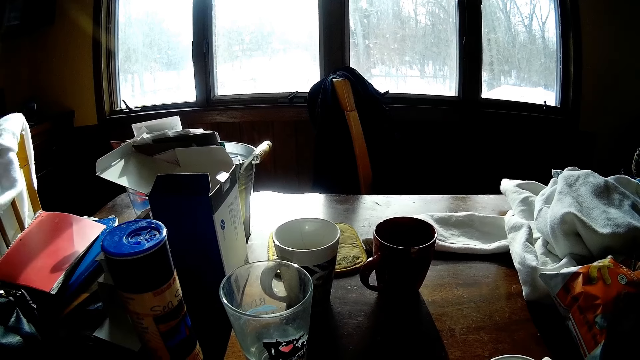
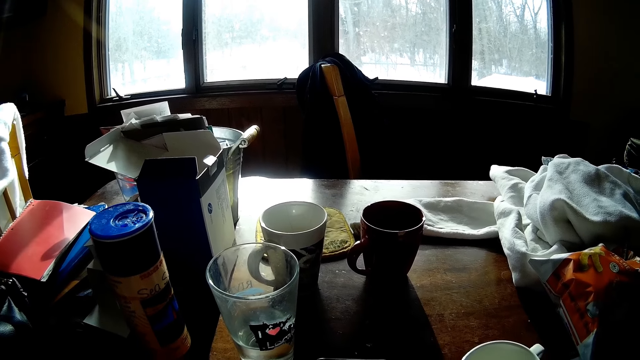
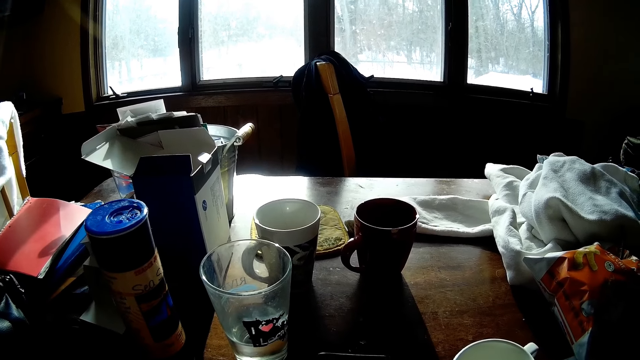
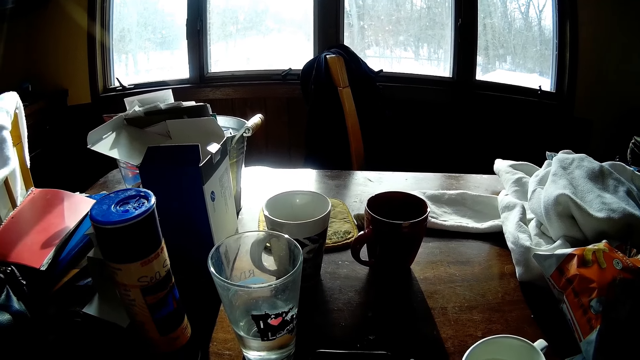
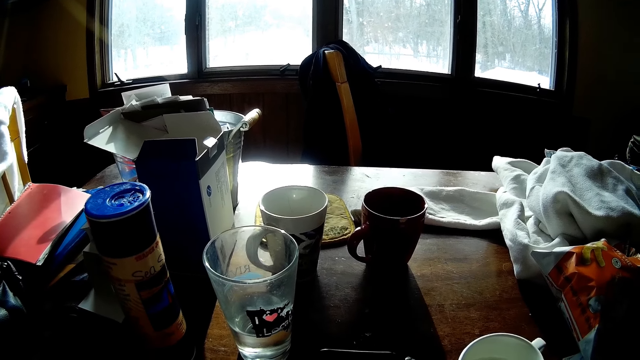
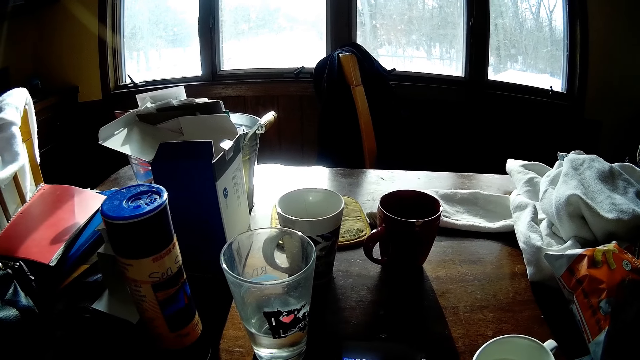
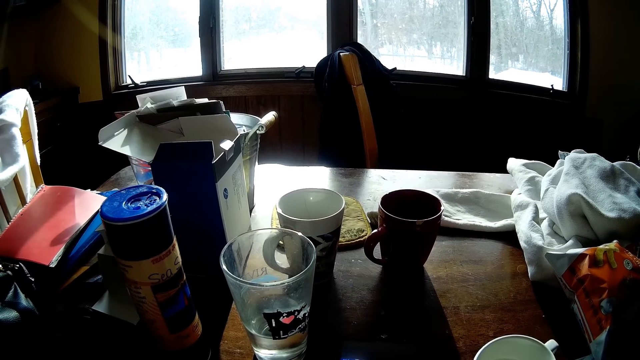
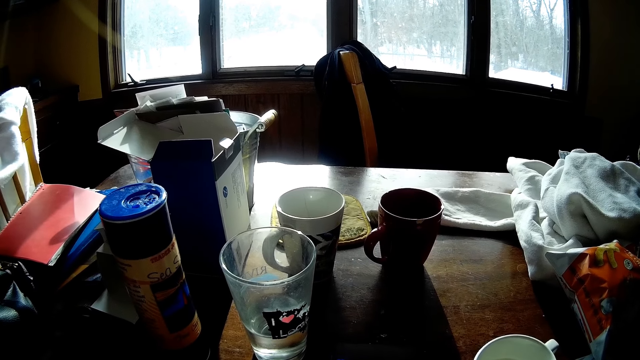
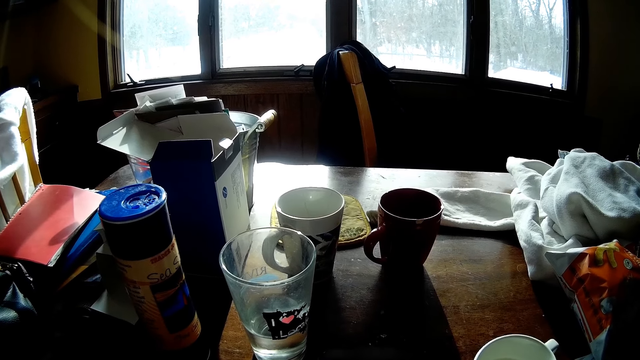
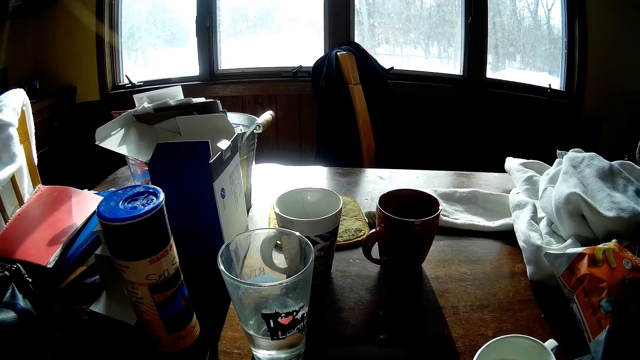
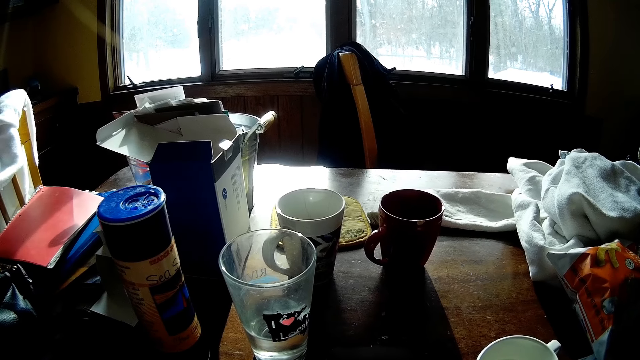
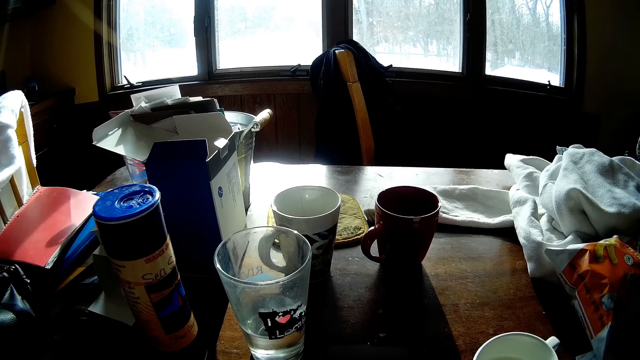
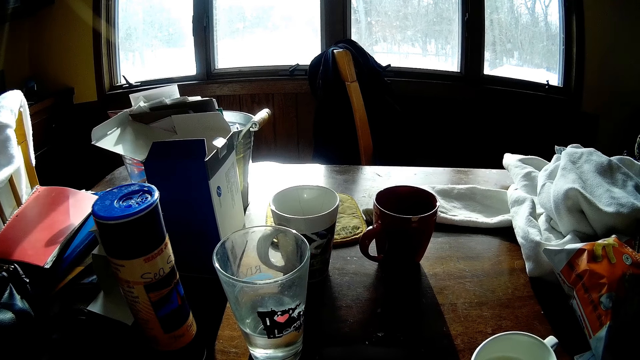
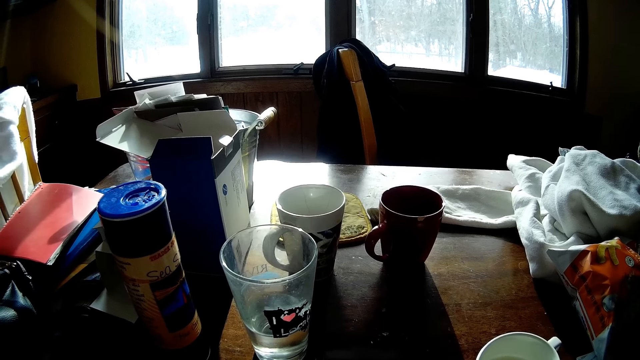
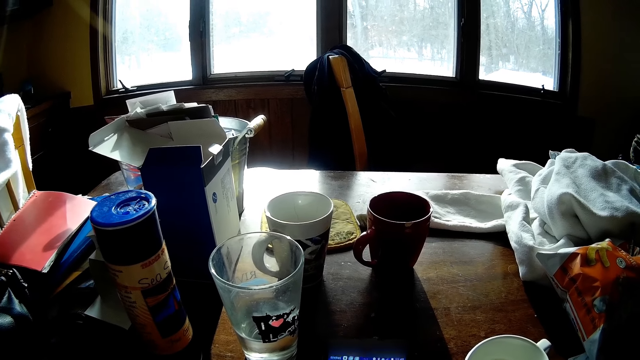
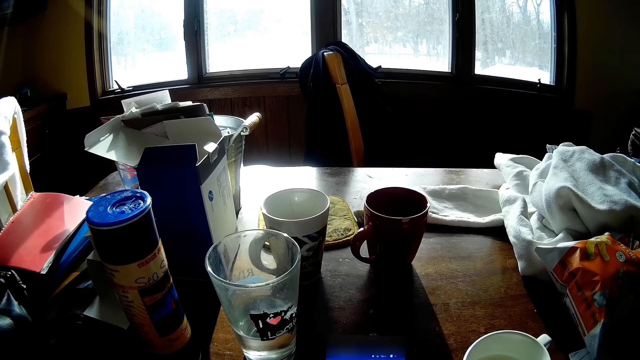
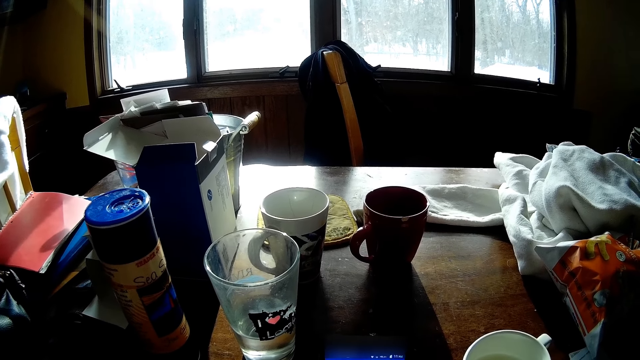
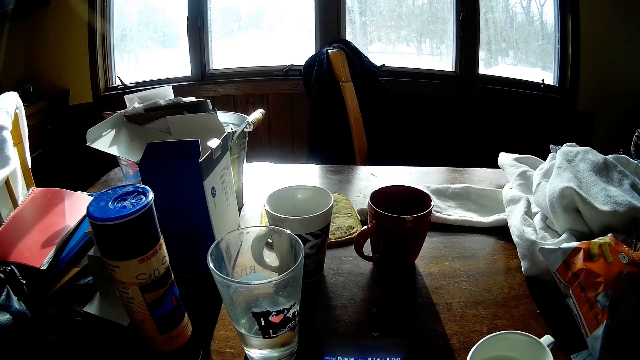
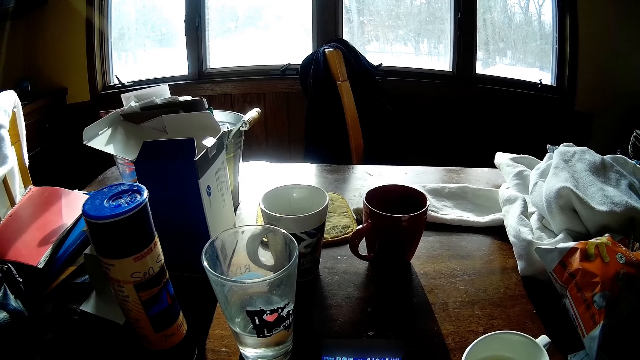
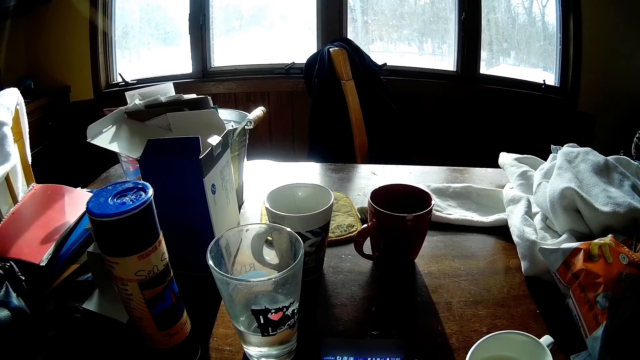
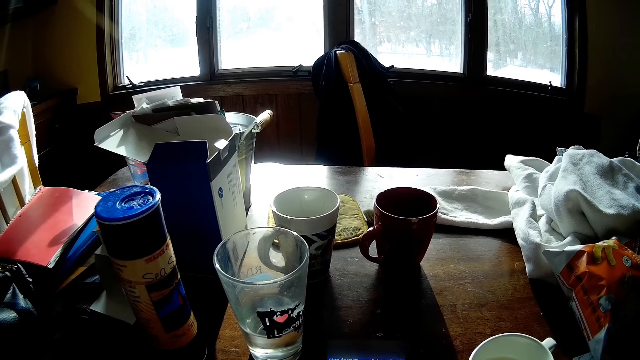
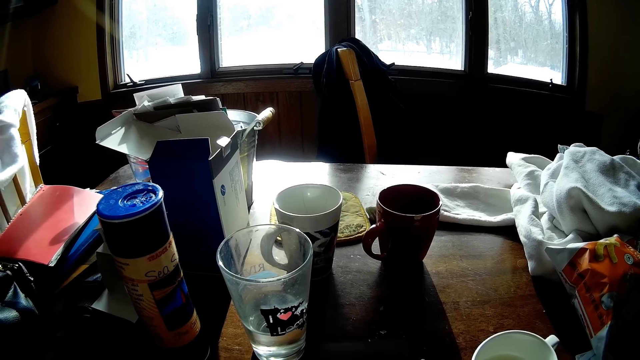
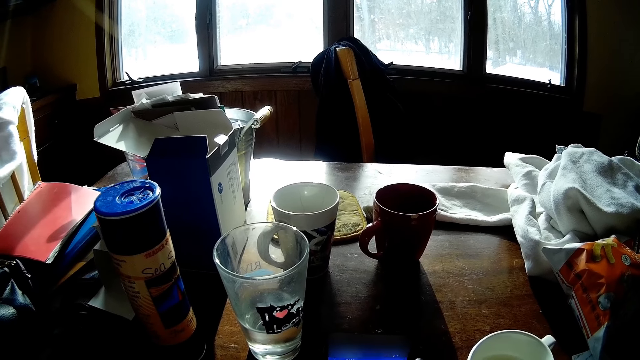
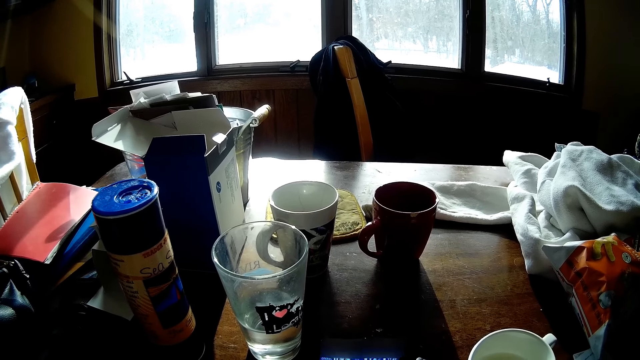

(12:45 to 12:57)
The camera wearer stares at a mobile phone.

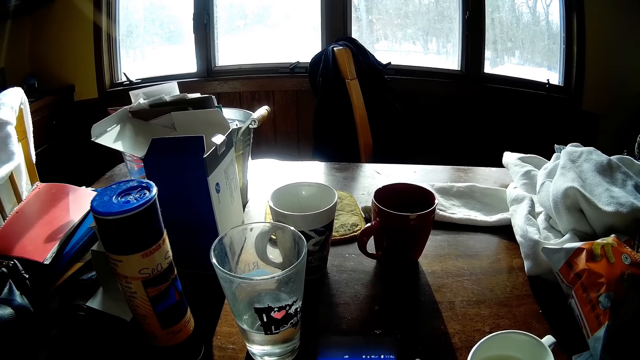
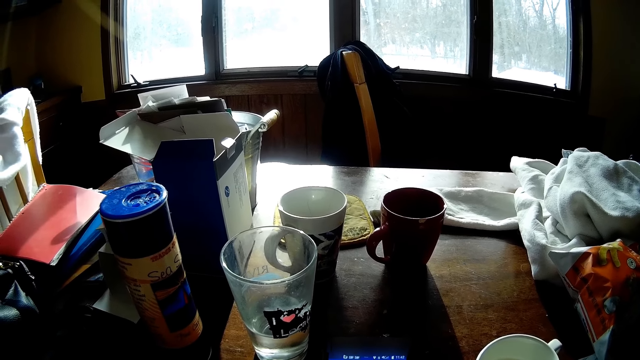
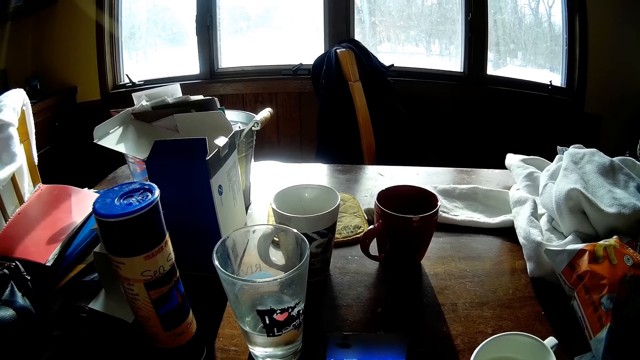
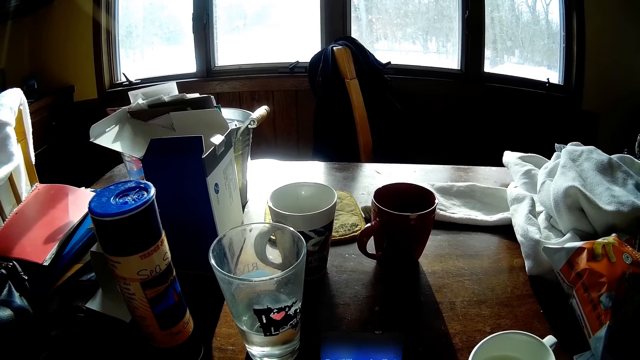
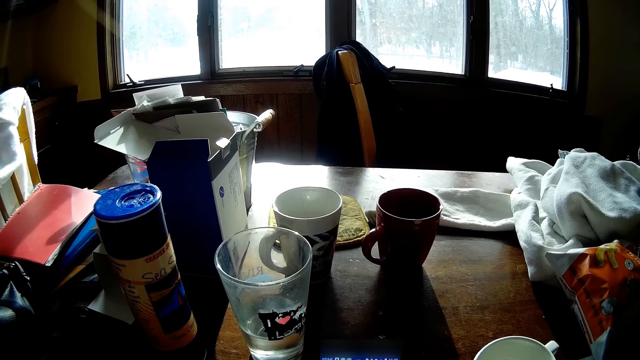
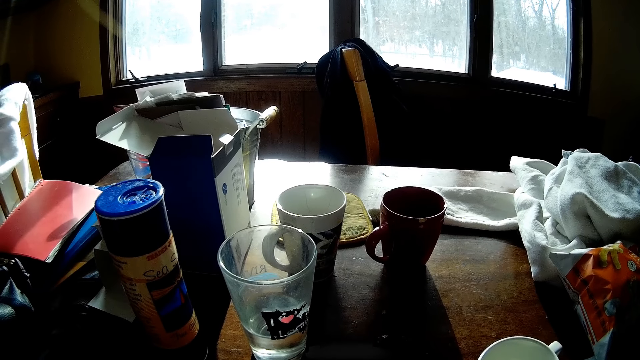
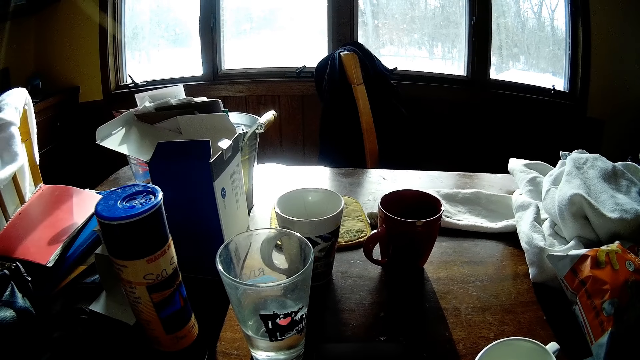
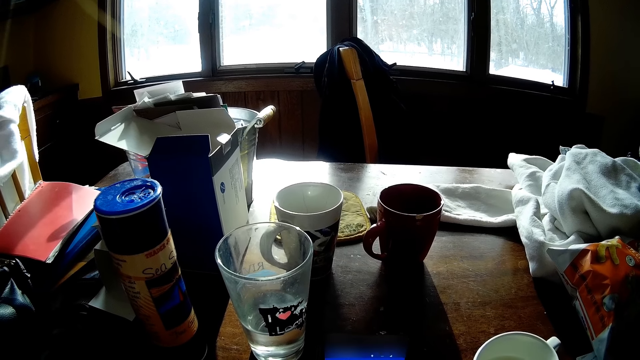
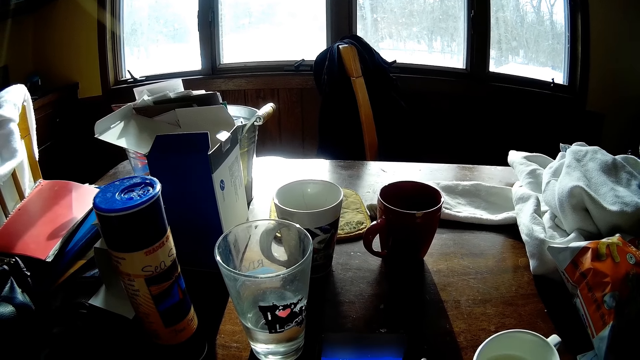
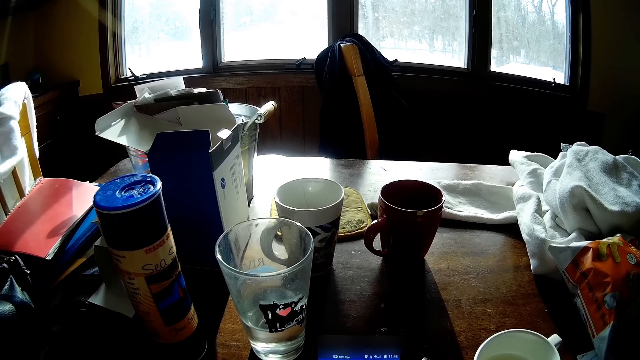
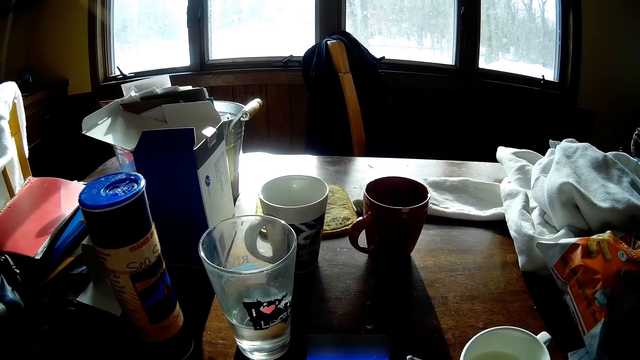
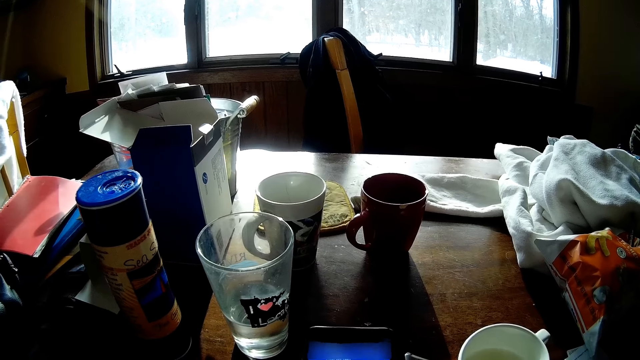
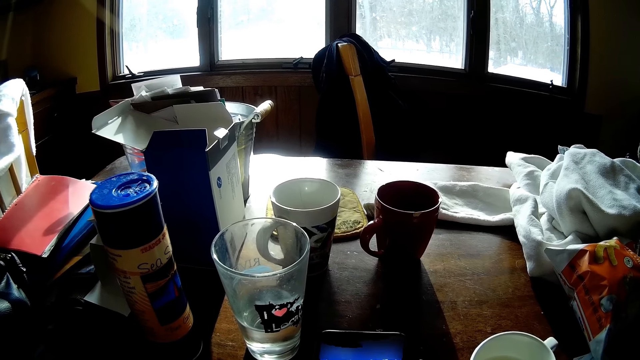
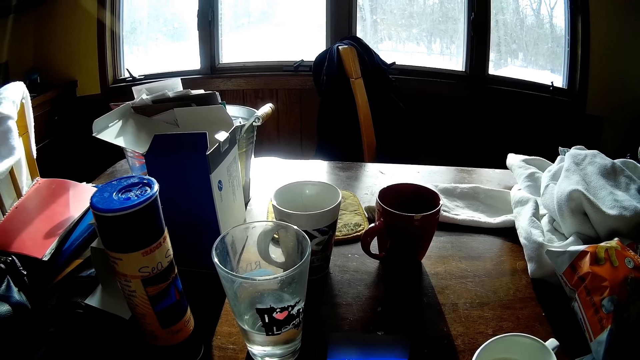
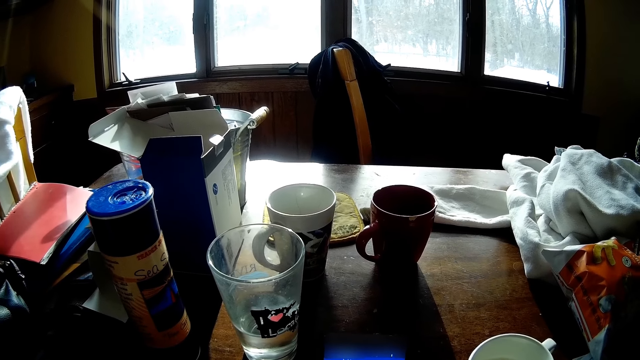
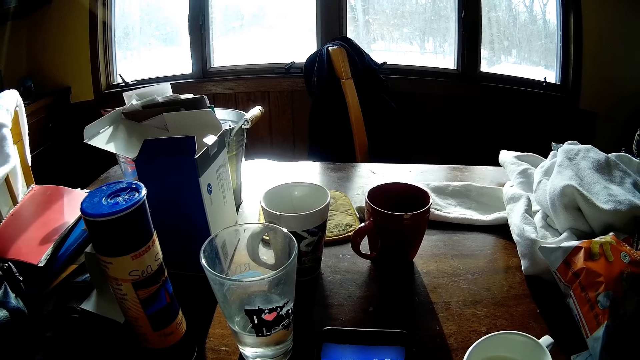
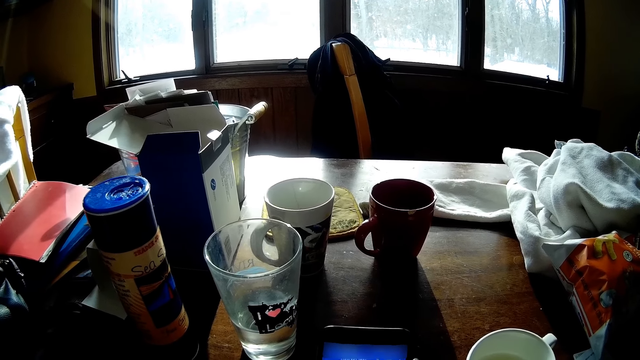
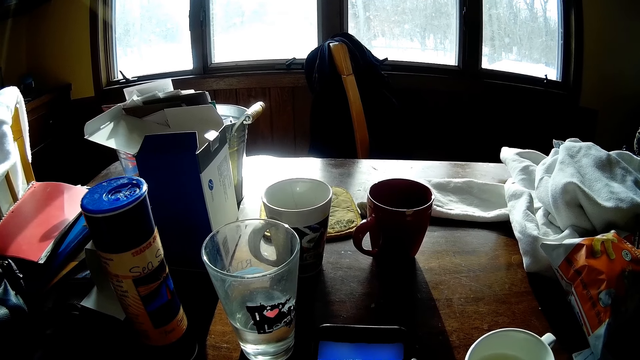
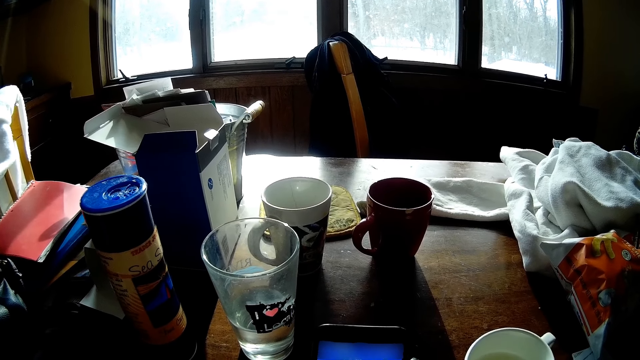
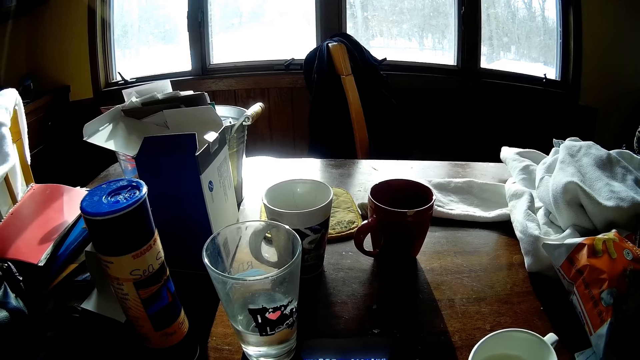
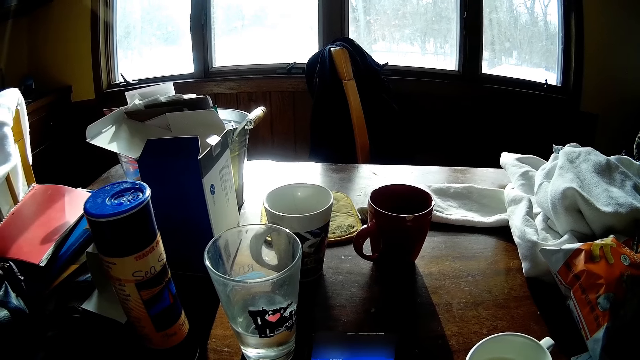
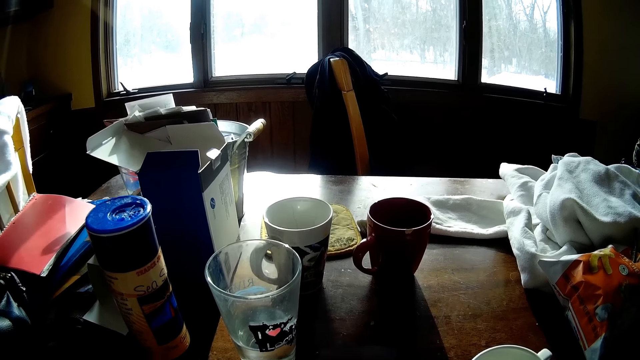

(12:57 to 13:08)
The camera wearer operates a phone with his right hand.
